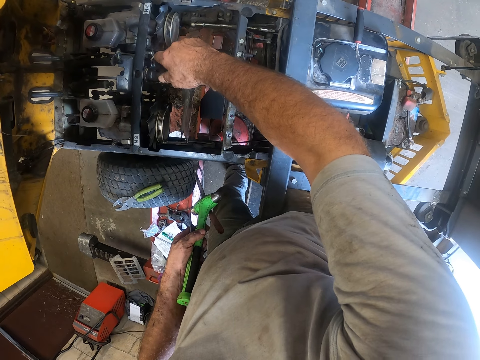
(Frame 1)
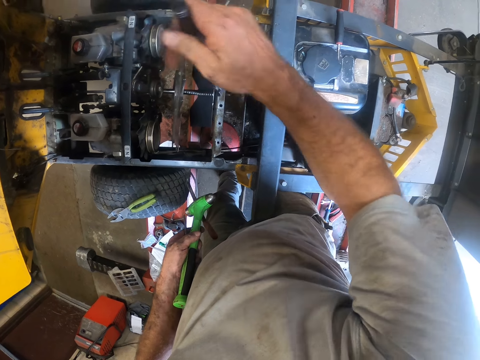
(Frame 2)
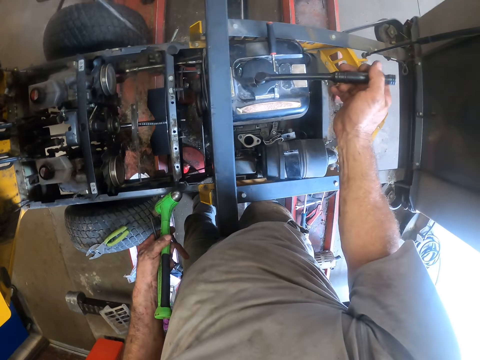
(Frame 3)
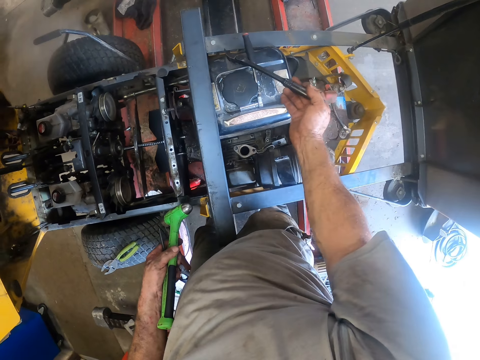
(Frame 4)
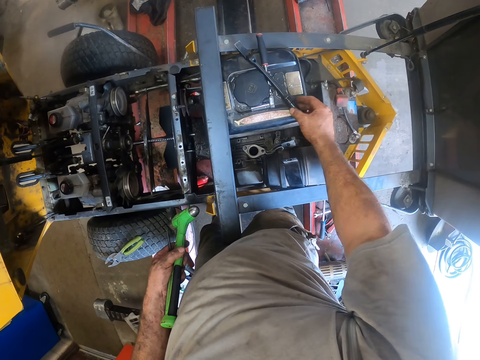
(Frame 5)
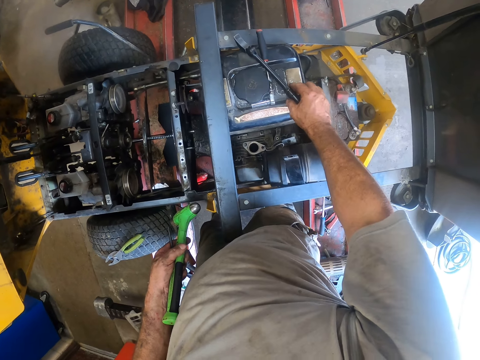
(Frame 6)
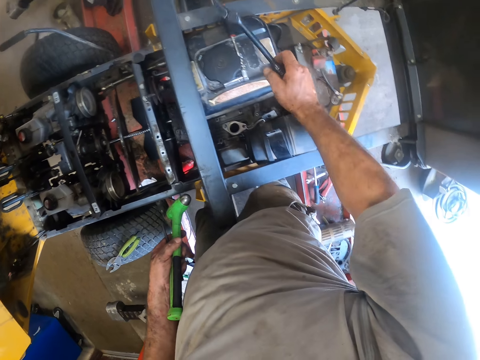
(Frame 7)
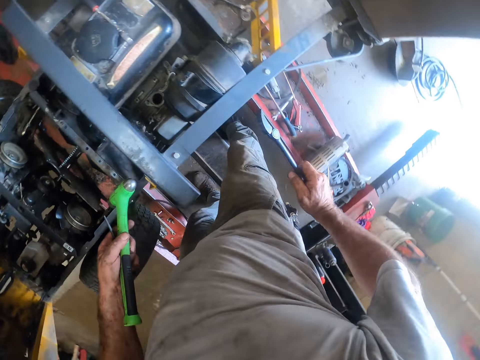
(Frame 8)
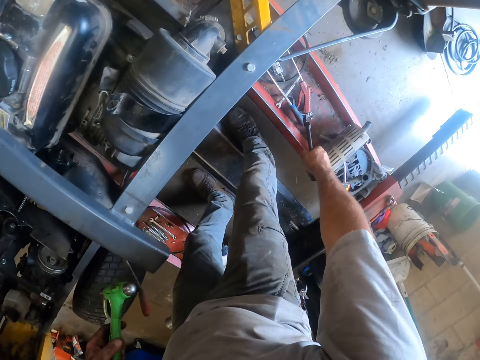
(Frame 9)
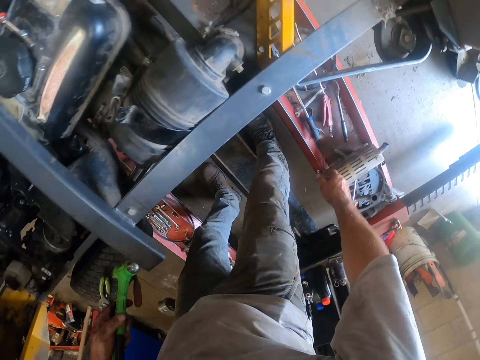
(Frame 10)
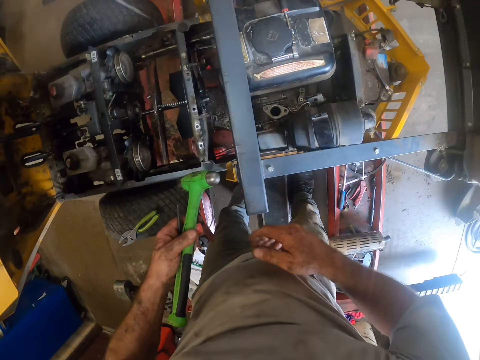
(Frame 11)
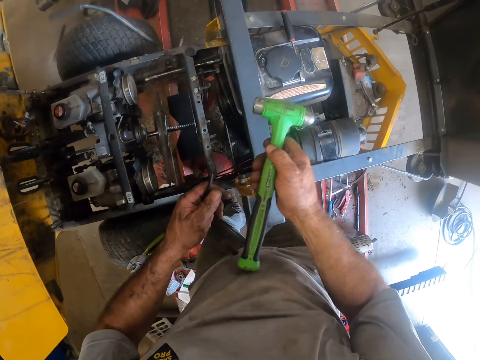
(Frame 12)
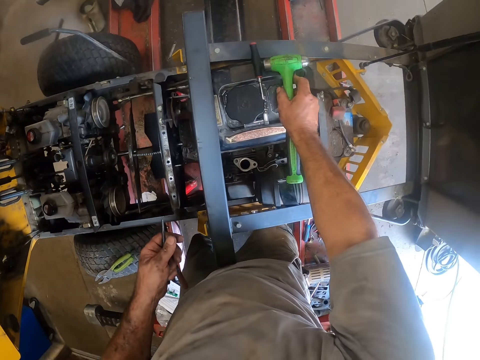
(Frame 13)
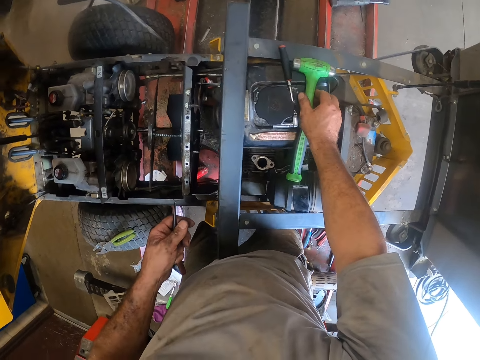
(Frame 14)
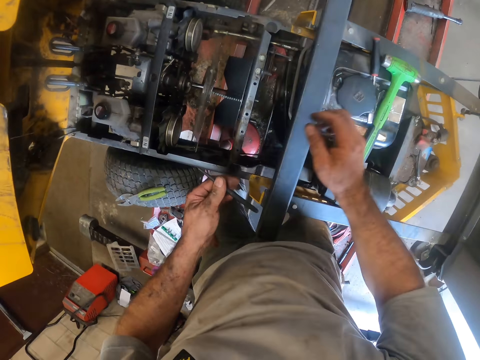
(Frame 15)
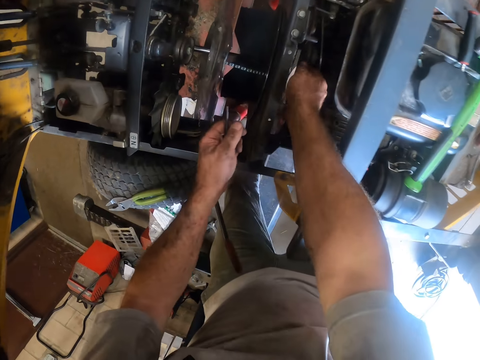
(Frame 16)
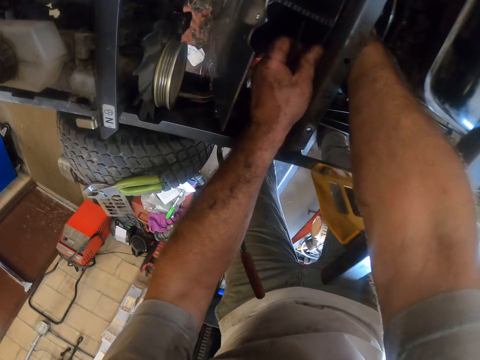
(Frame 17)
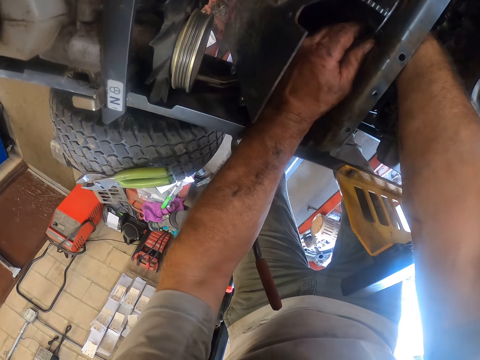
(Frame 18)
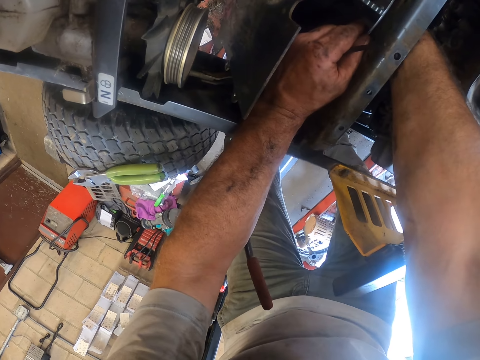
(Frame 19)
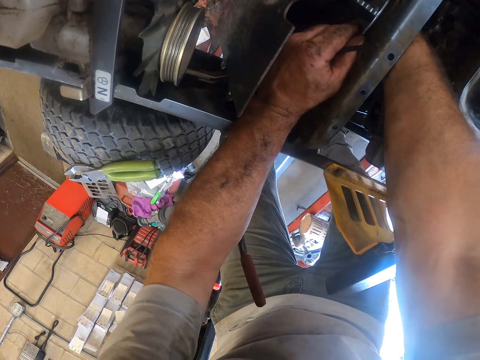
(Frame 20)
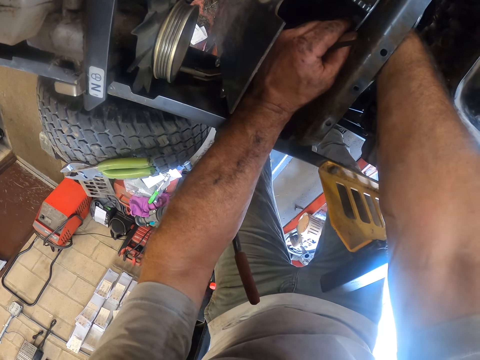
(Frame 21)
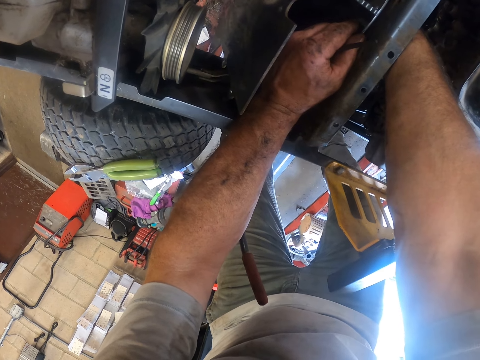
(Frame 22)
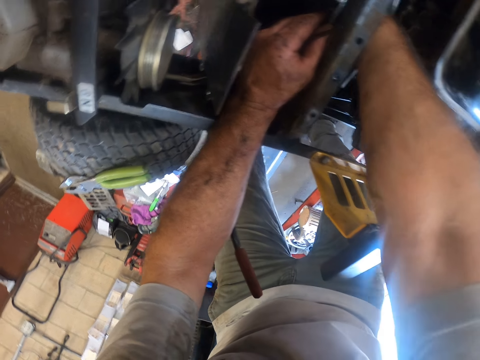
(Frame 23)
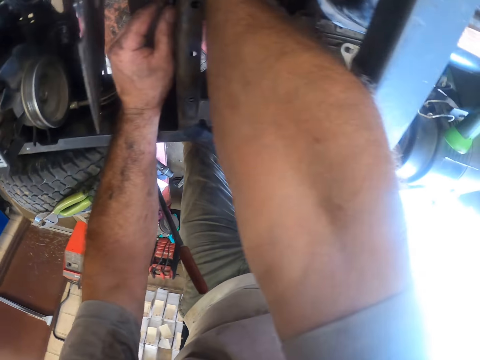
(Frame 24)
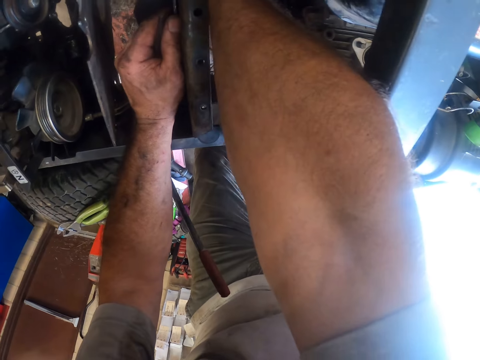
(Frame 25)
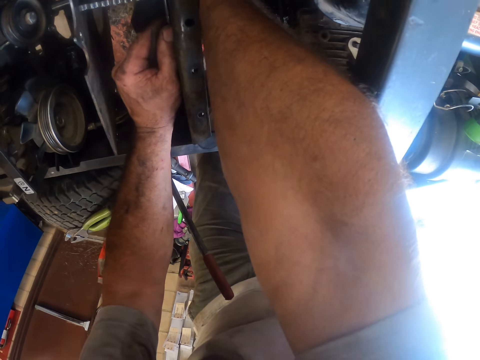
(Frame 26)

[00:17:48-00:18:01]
The camera wearer puts the metal on a surface. He touches the spanner on the lawn mower fuel tank. He throws the spanner on the mower worktable. He passes the hammer from his left hand to his right hand. He drops the hammer on the lawn mower fuel tank. He fixes the lawn mower with his hands. He holds something.

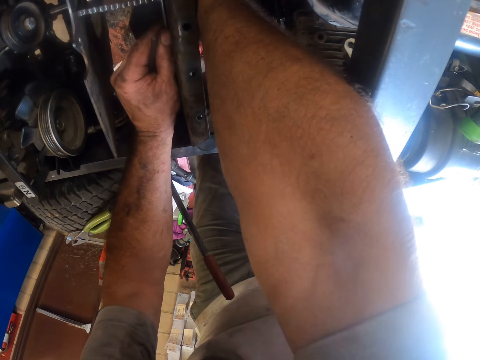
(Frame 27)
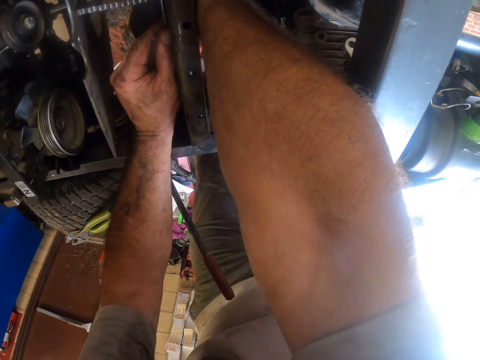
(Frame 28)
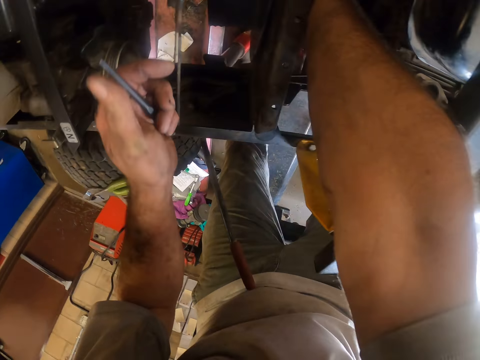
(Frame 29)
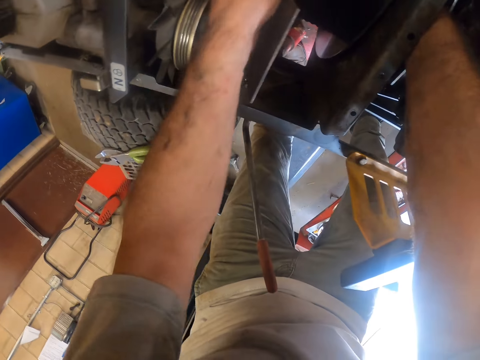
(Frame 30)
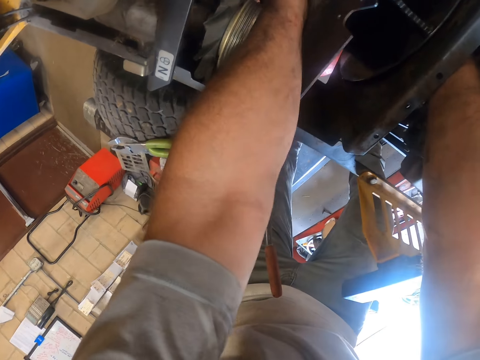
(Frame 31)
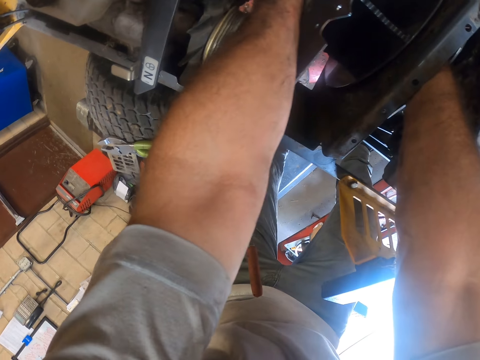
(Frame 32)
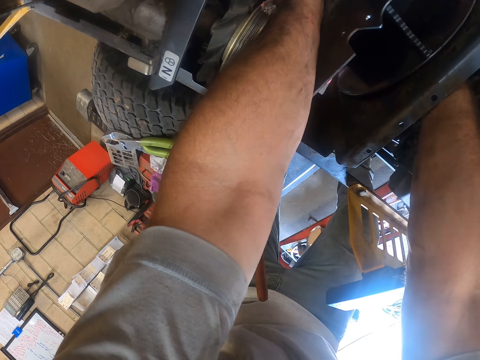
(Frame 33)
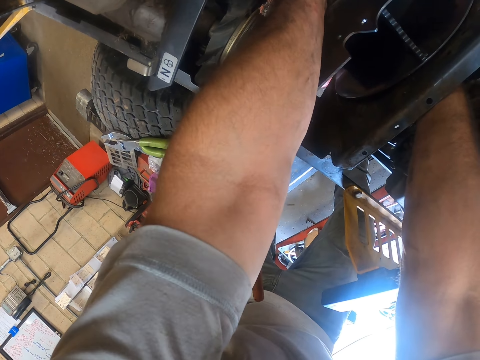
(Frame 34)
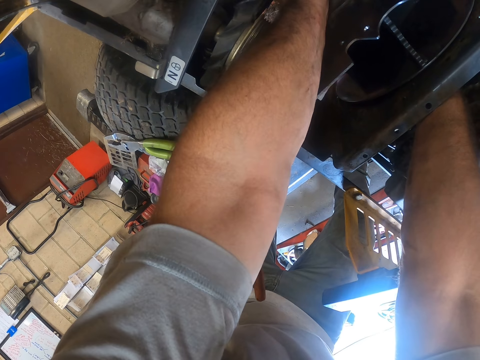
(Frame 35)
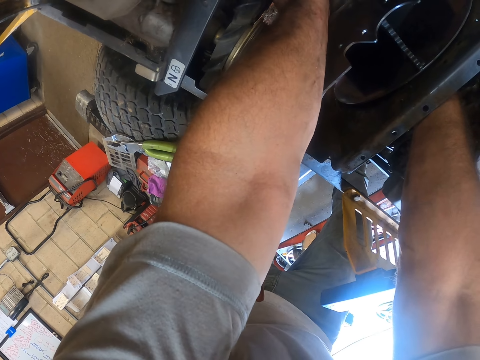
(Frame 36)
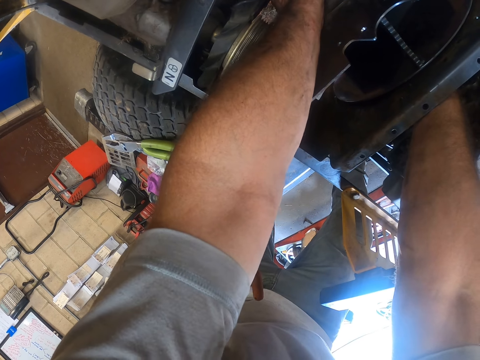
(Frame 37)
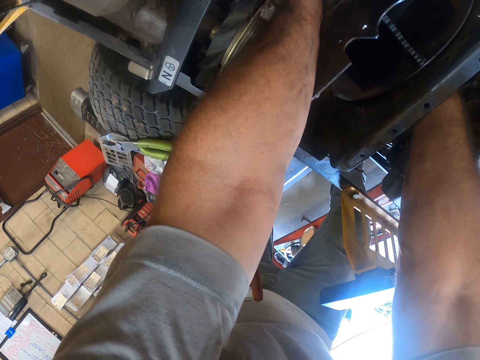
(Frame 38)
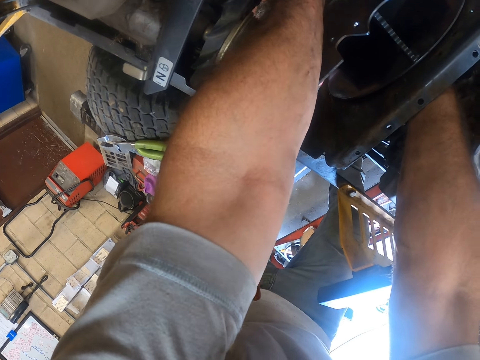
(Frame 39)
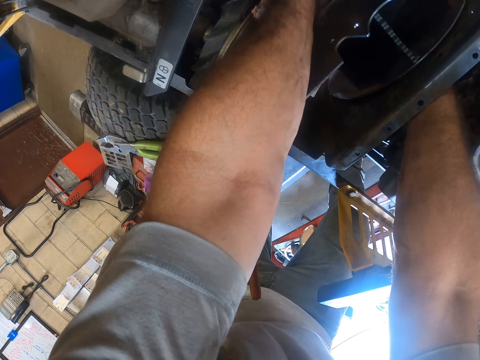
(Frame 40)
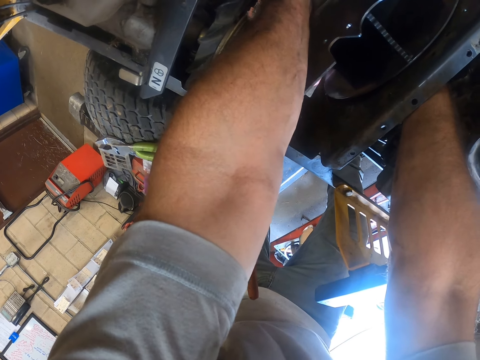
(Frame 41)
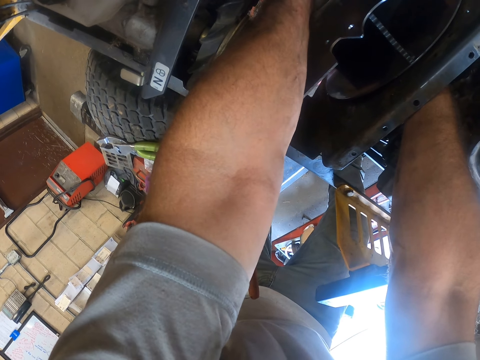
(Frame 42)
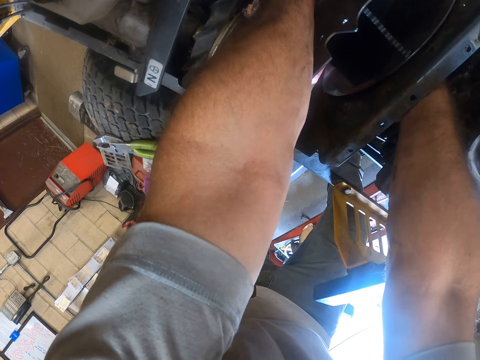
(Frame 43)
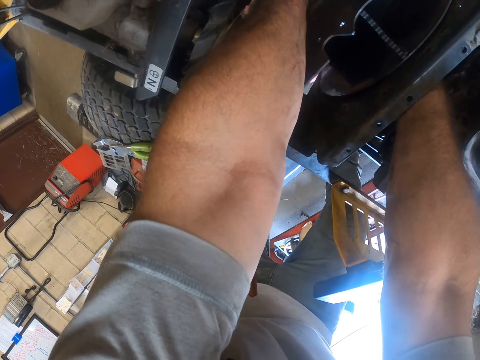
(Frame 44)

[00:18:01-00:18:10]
The camera wearer fastens something.
